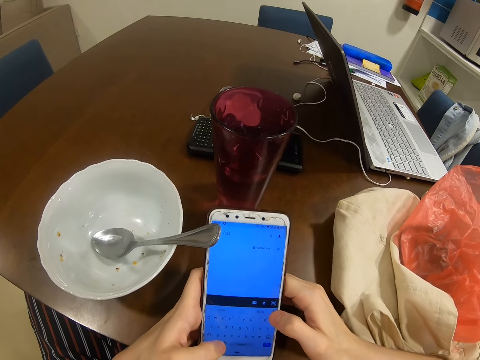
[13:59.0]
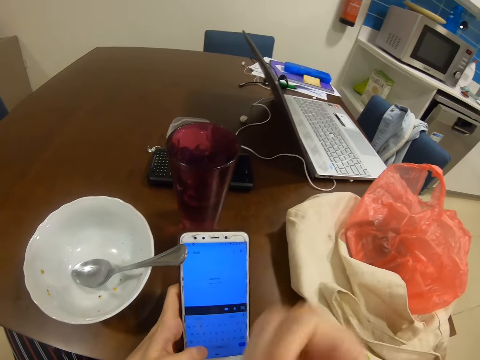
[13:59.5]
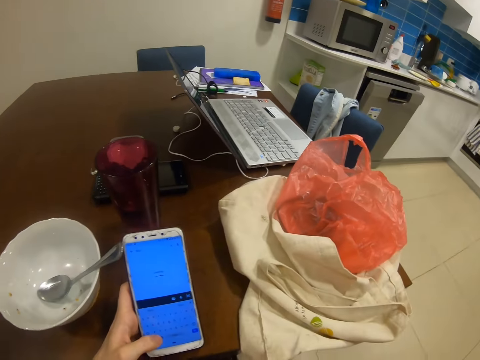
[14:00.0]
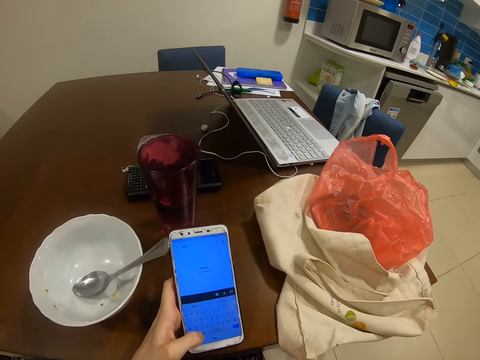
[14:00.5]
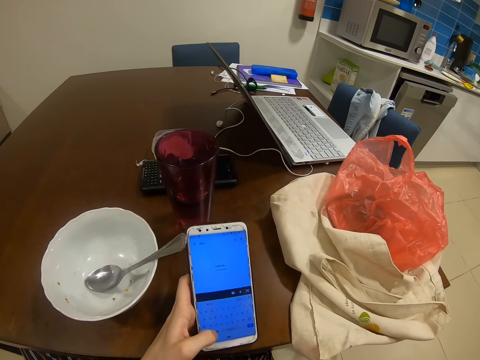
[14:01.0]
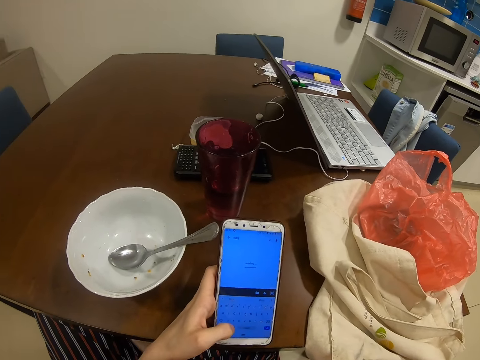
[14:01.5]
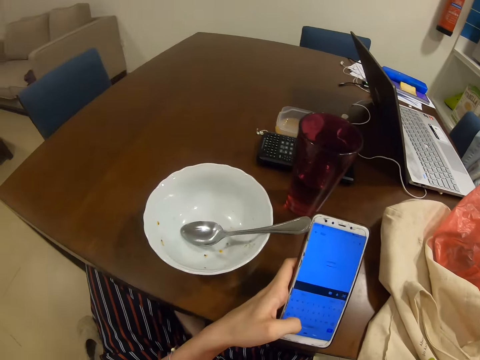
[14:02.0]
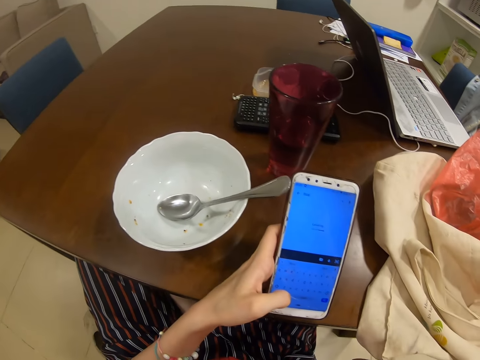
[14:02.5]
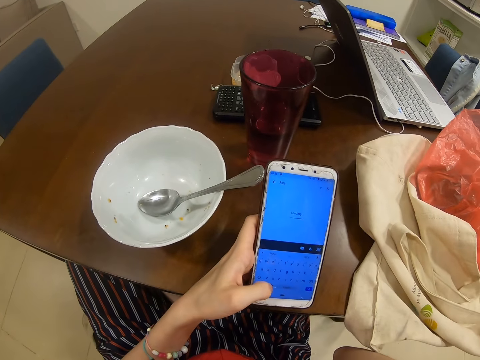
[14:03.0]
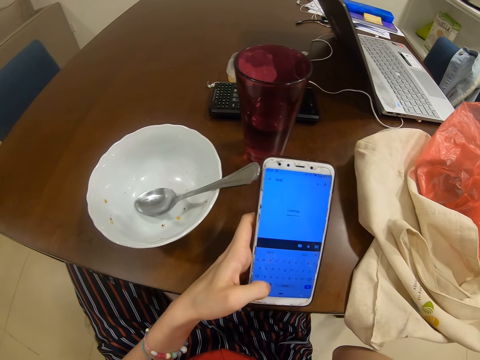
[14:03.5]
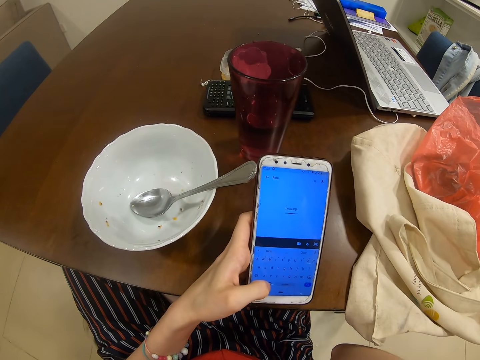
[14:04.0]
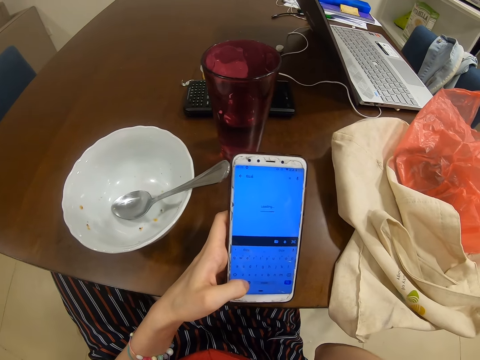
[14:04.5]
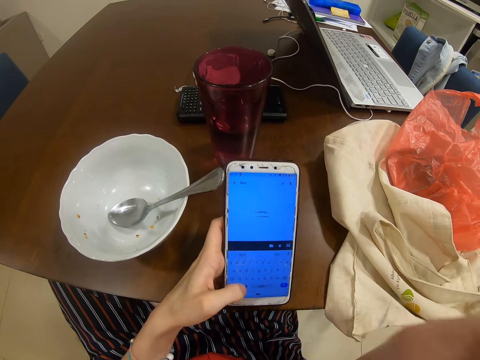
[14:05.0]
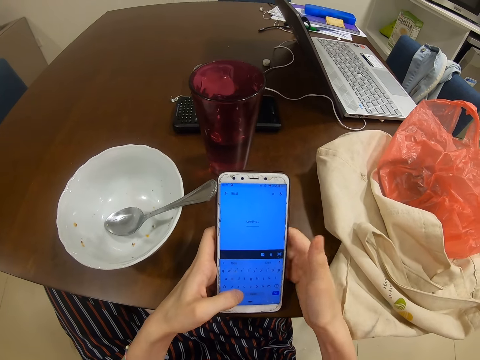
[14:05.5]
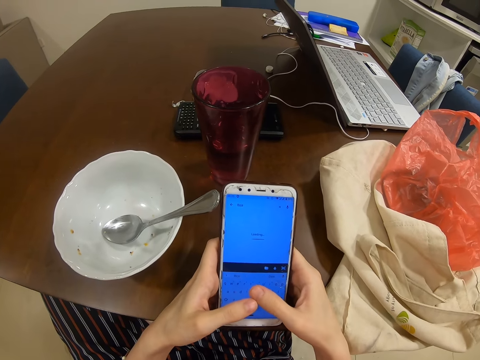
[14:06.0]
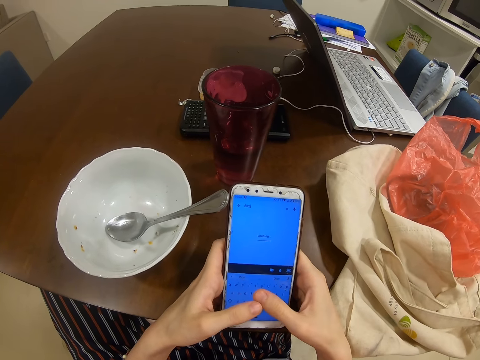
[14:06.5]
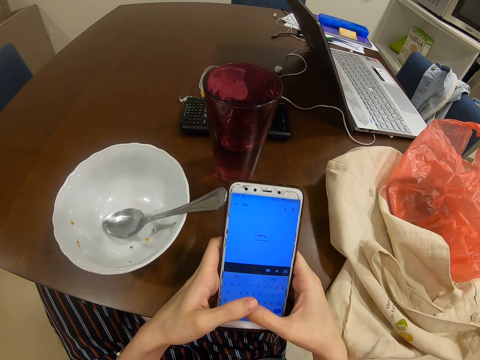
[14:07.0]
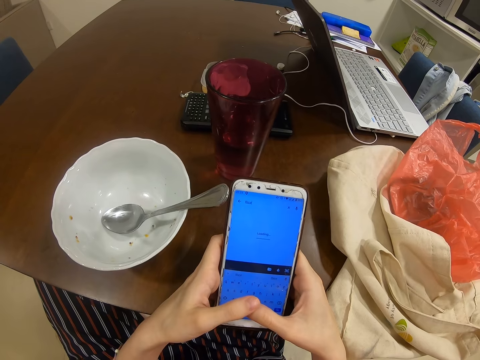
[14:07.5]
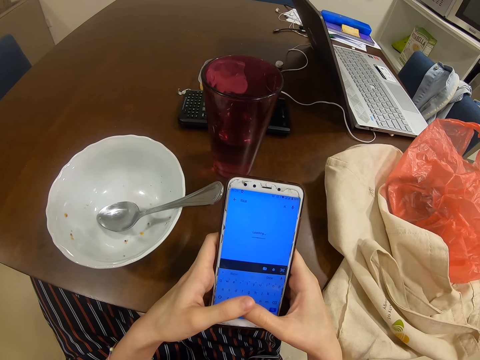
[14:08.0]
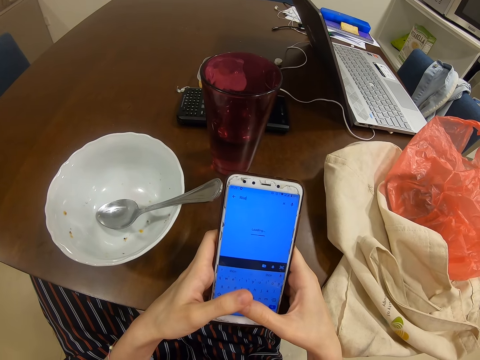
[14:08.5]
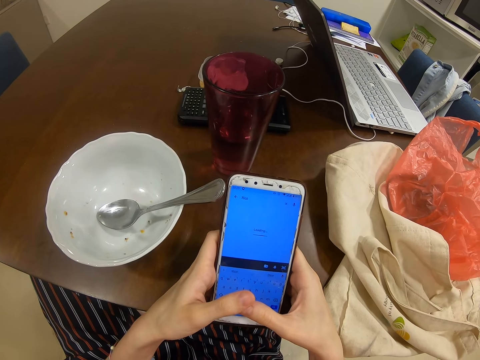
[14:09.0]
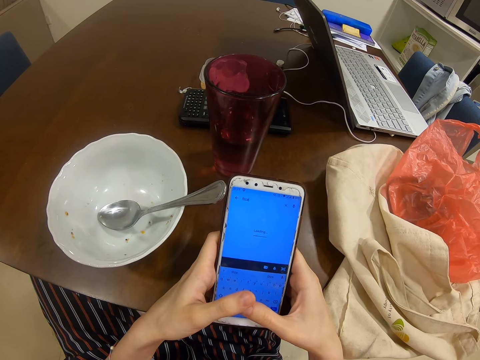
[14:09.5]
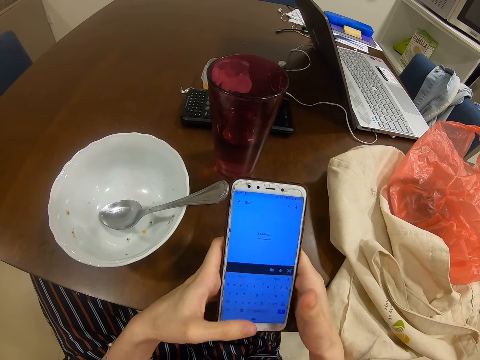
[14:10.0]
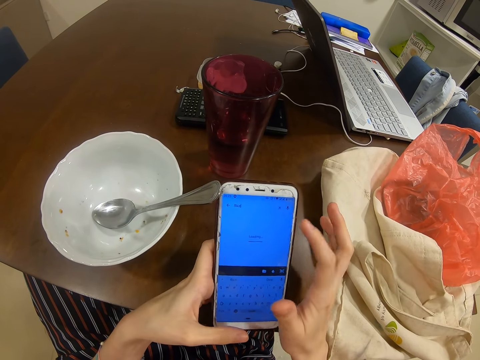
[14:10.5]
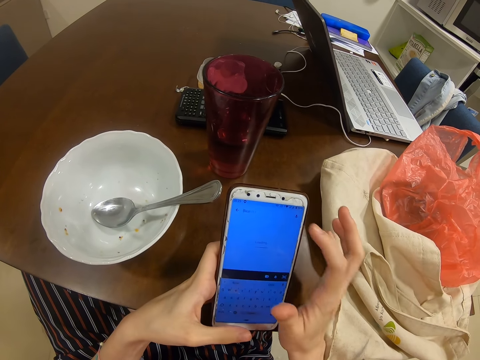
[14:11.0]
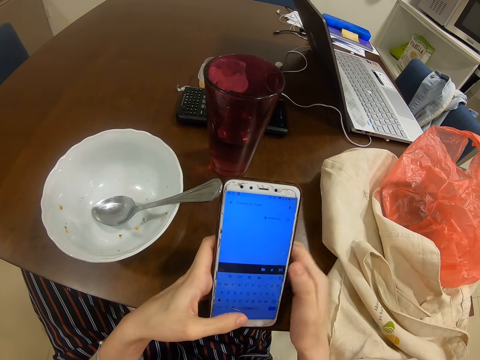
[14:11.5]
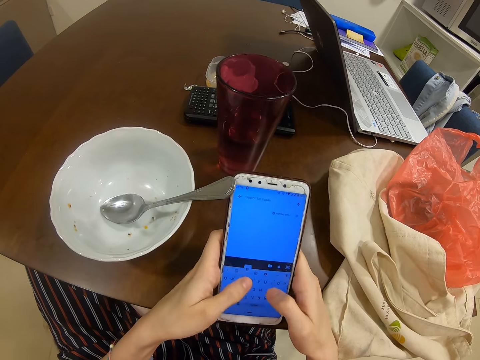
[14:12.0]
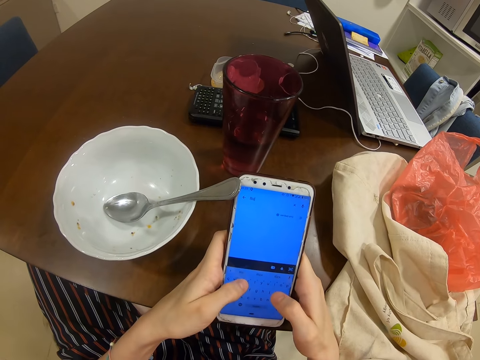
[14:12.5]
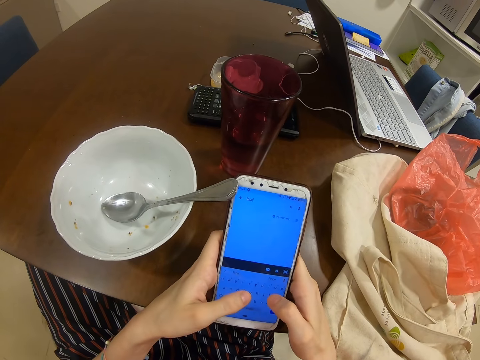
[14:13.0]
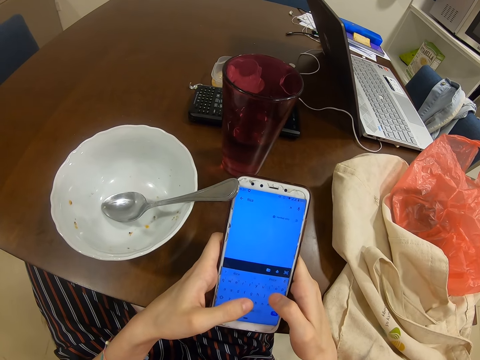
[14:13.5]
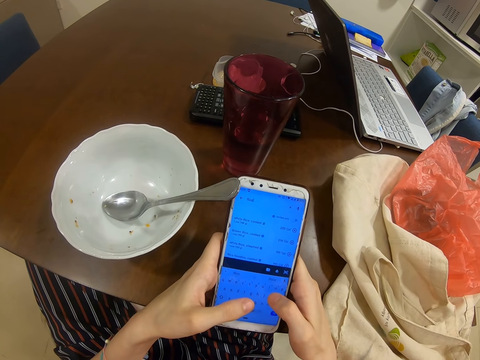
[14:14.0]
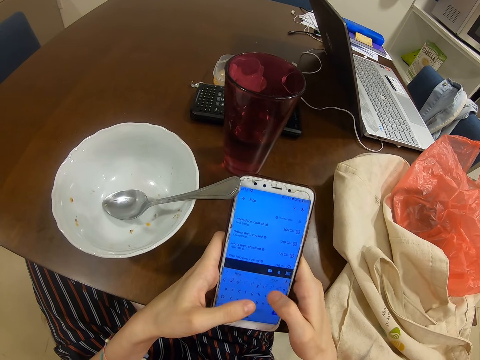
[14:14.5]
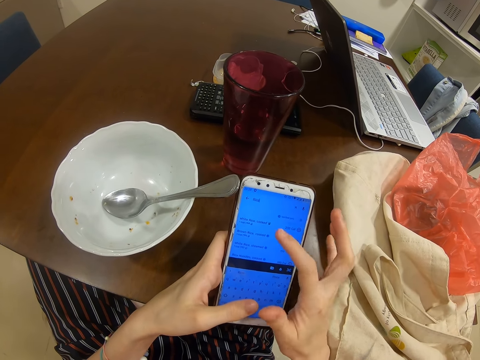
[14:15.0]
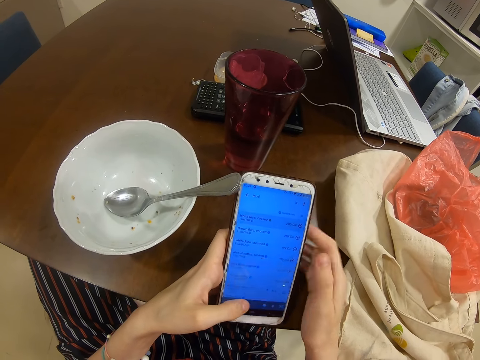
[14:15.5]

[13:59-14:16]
The camera wearer stares at a phone. They scroll the phone.

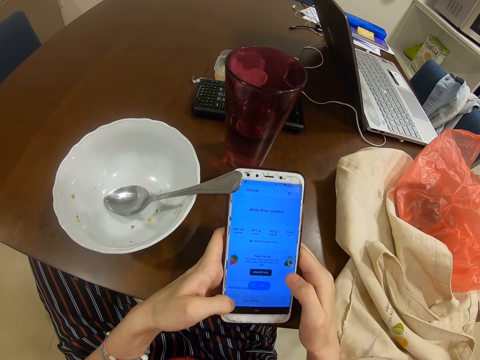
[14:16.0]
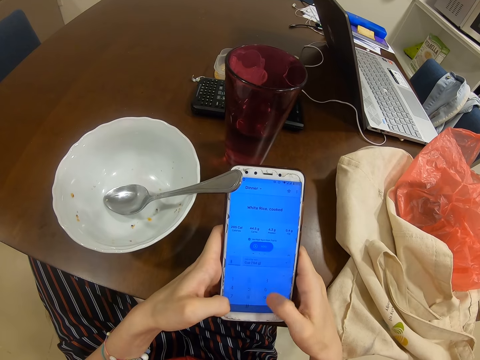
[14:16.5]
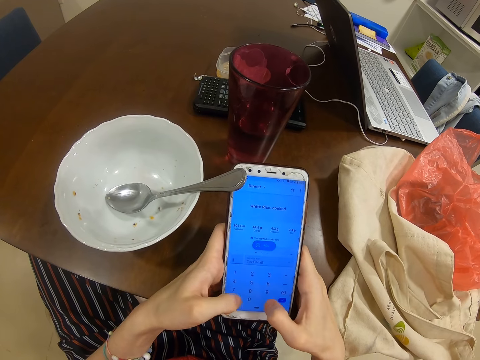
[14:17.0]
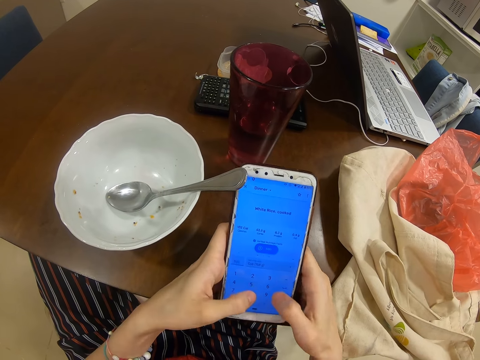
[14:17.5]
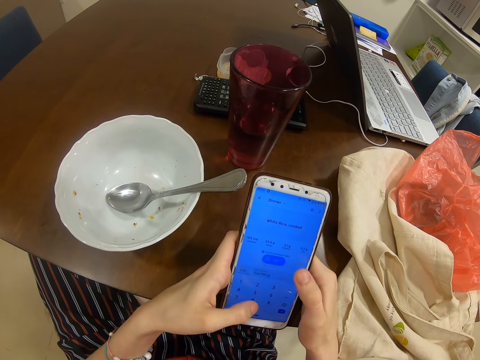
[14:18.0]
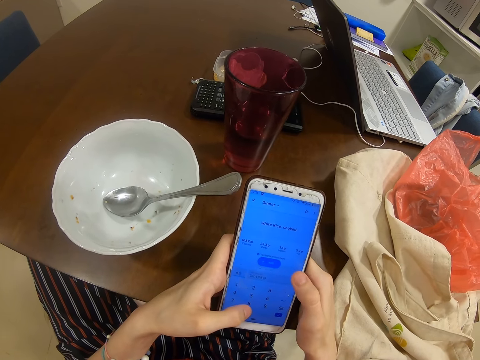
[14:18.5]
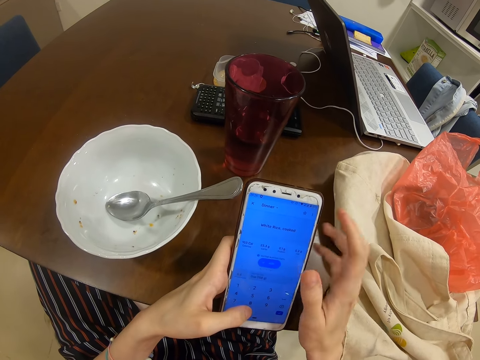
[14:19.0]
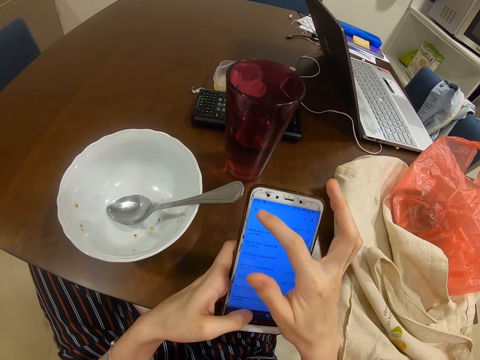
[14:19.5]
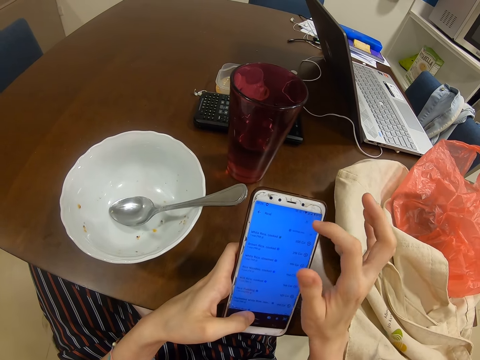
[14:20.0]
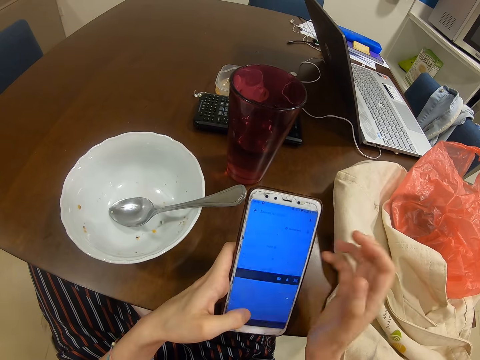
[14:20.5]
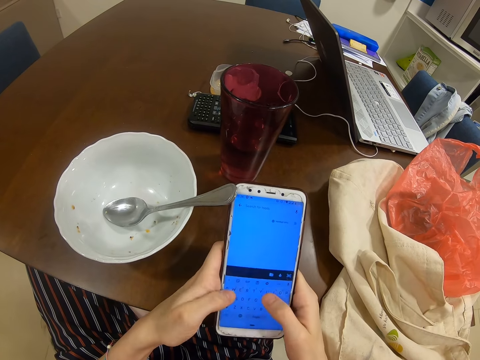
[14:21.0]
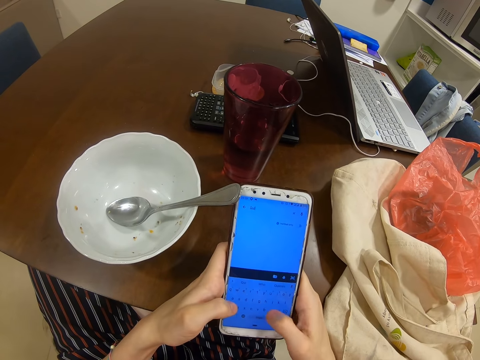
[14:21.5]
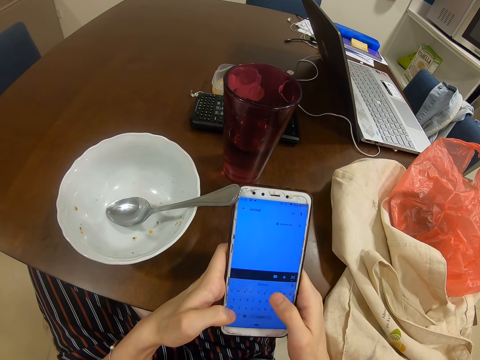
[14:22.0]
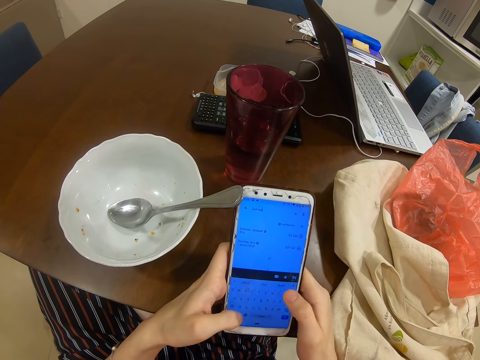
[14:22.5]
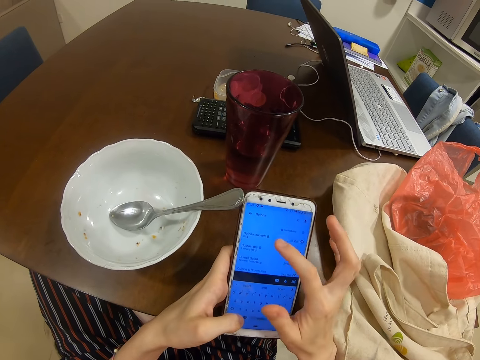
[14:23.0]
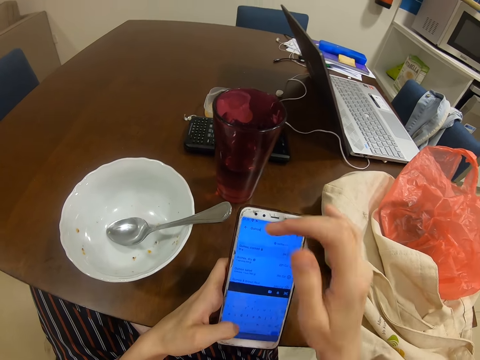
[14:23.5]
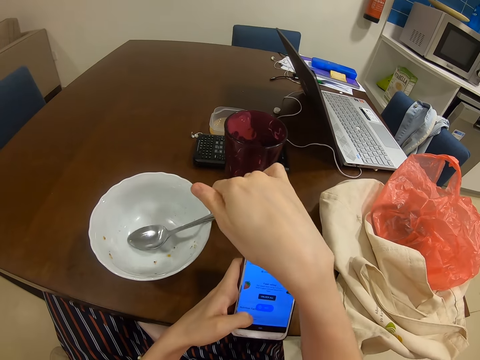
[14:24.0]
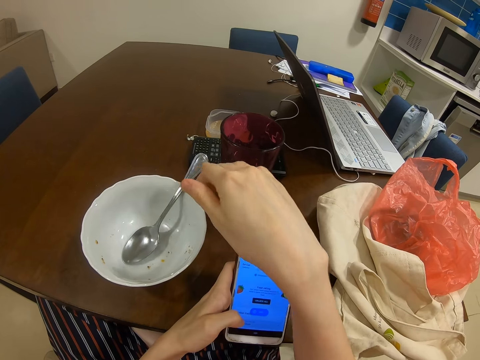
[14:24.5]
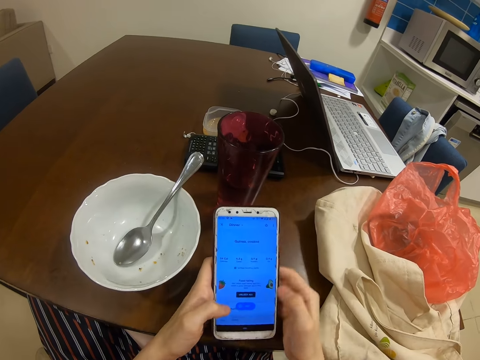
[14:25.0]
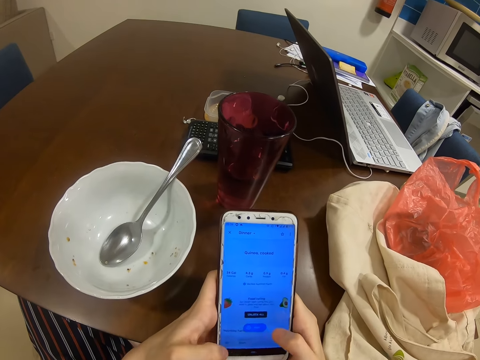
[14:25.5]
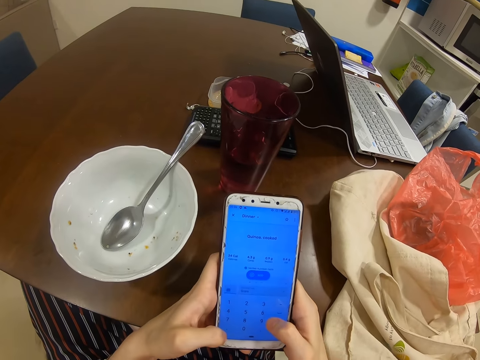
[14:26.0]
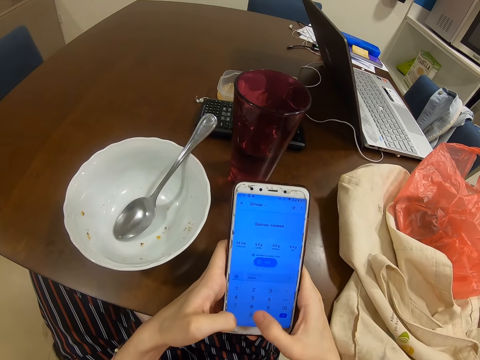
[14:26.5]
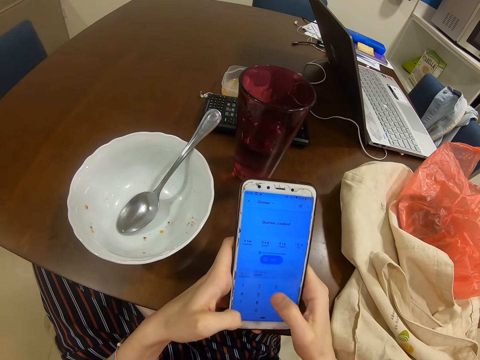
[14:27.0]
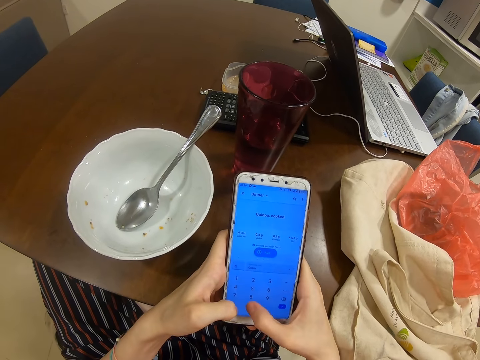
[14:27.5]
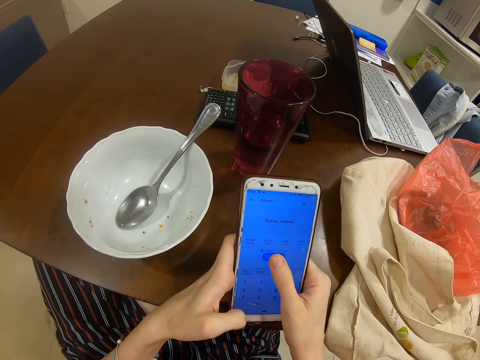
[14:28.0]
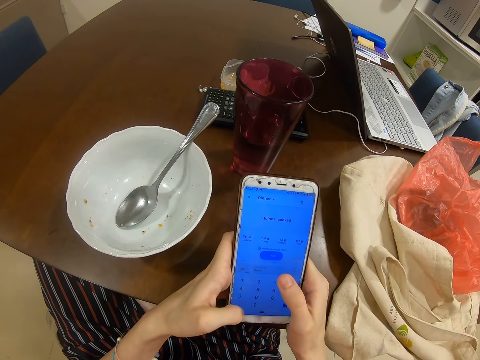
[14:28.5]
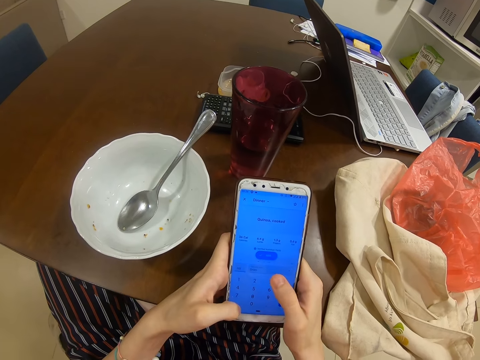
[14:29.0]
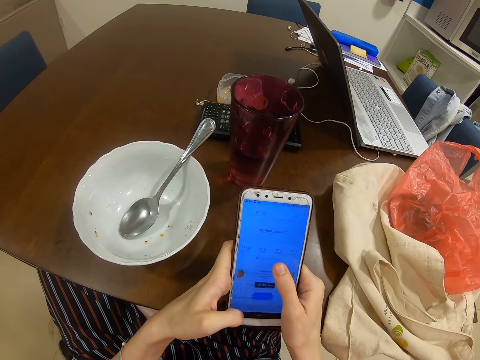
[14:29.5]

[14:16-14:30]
The camera wearer pushes a spoon. They scroll a phone.
